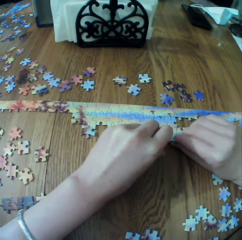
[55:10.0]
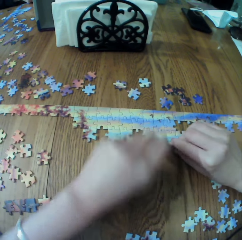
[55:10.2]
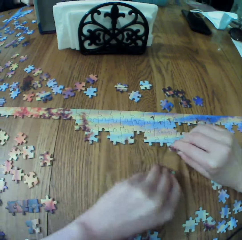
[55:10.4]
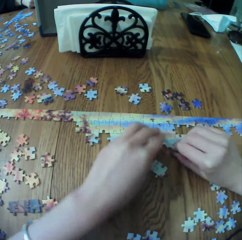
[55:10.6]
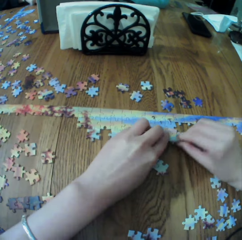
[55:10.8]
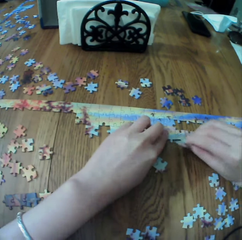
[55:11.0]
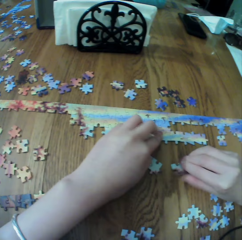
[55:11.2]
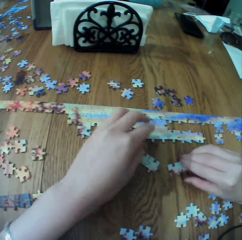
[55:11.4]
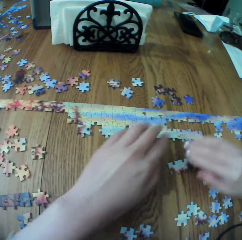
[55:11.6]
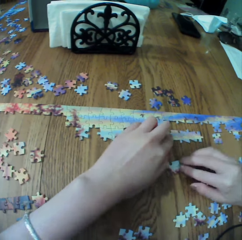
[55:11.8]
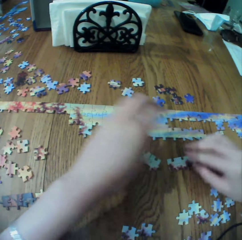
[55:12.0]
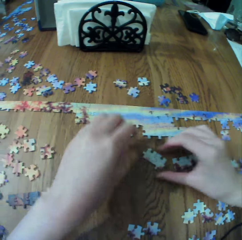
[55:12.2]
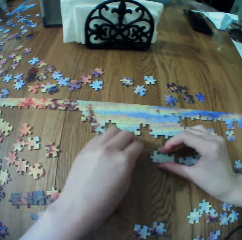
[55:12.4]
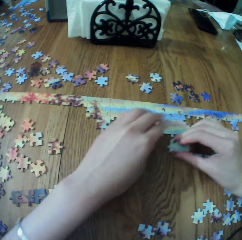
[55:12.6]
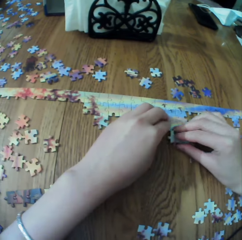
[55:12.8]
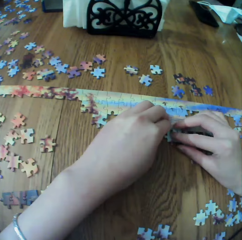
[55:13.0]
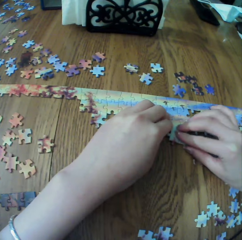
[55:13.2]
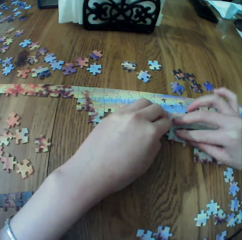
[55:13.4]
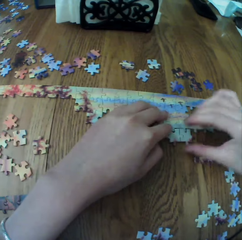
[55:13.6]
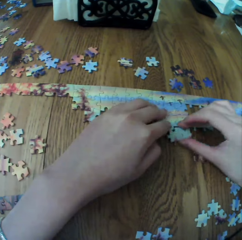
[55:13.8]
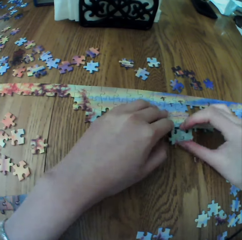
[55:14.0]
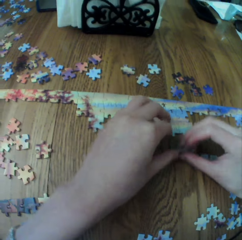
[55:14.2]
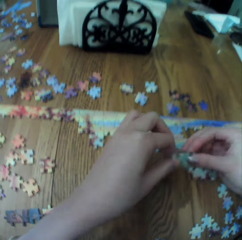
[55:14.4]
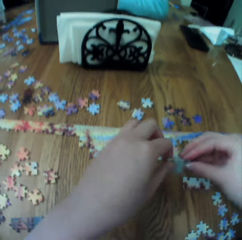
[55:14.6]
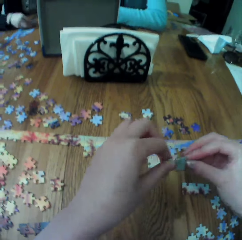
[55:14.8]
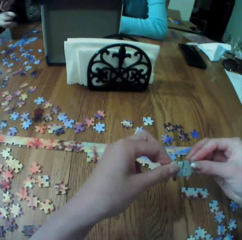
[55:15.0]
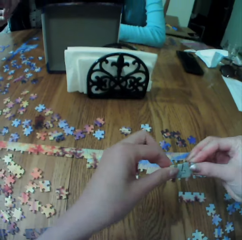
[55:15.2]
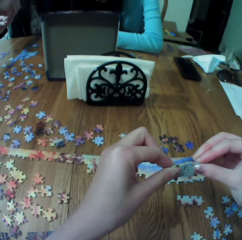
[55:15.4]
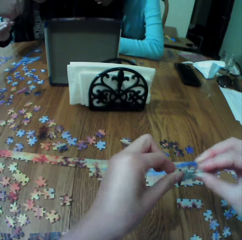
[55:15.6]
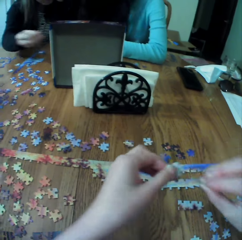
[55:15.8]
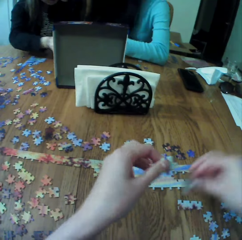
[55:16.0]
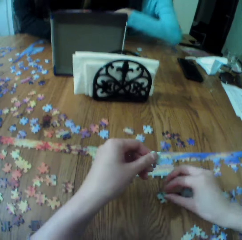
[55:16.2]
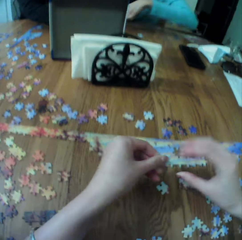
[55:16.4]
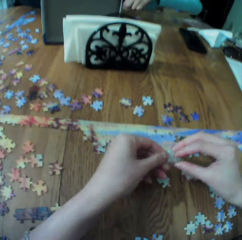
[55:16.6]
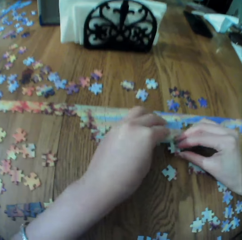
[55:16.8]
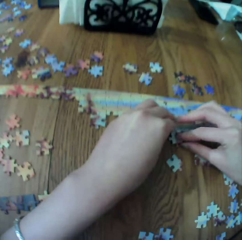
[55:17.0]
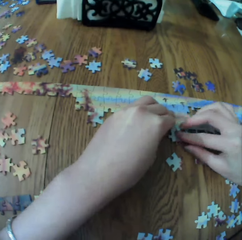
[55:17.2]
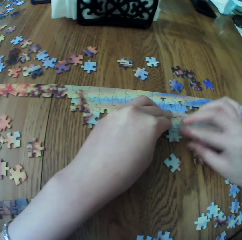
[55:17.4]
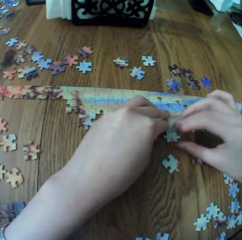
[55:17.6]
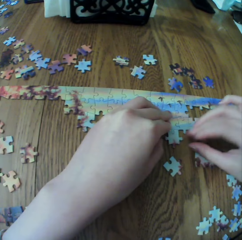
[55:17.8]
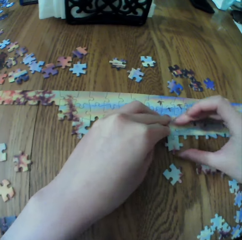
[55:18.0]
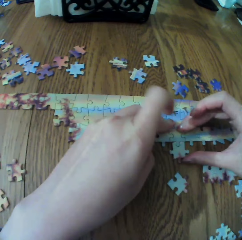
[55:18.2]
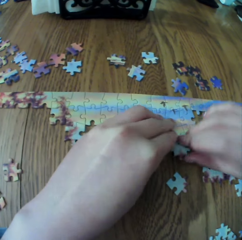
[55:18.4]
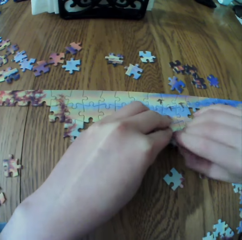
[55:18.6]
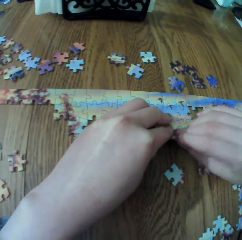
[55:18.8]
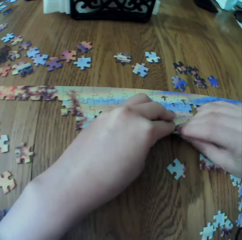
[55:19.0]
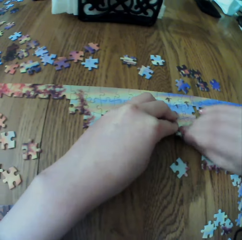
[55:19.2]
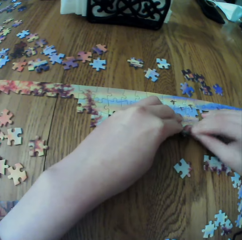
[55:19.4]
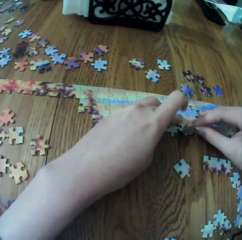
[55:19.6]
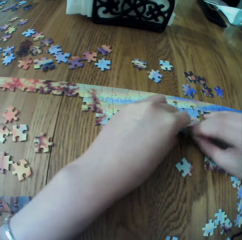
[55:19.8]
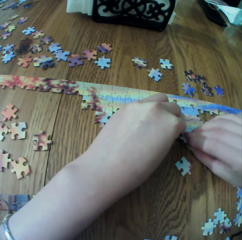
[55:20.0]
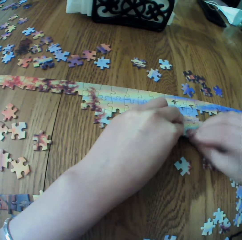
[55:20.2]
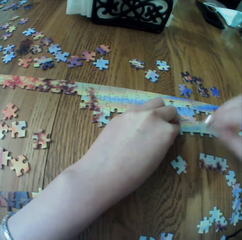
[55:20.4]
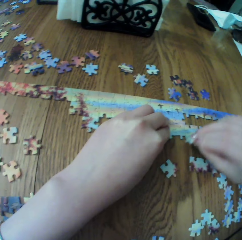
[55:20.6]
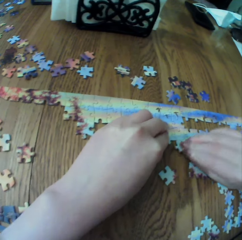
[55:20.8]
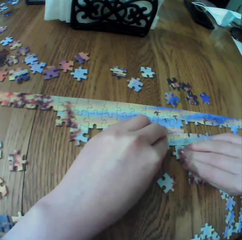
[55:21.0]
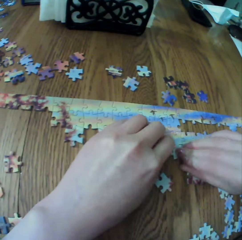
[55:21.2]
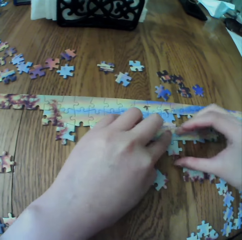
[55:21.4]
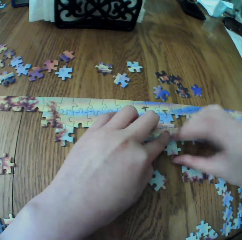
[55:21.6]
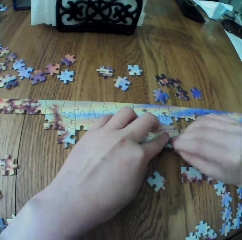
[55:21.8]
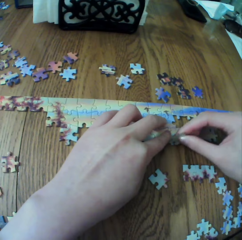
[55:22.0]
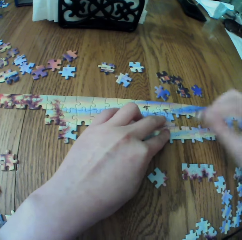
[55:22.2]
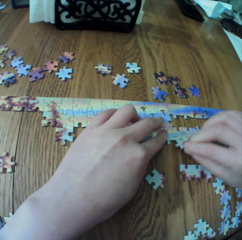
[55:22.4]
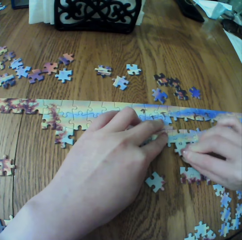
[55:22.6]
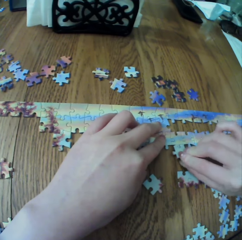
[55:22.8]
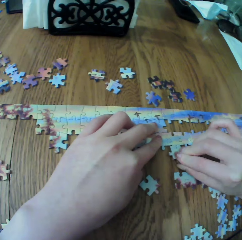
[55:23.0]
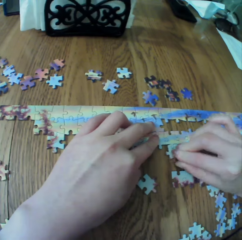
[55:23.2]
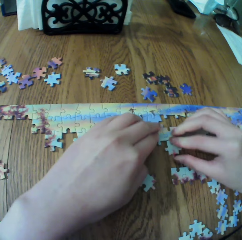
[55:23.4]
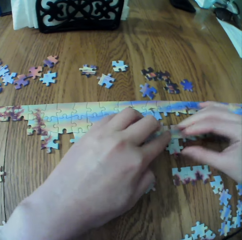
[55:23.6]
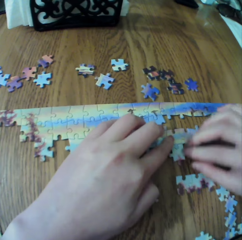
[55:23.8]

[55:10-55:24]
The camera wearer touches the puzzle. A woman places a jigsaw puzzle piece on the table and picks up a jigsaw puzzle piece. The camera wearer arranges the puzzle. They detach the pieces. They lay the piece on the table. They fit the pieces of the jigsaw puzzle. They touch the puzzle.

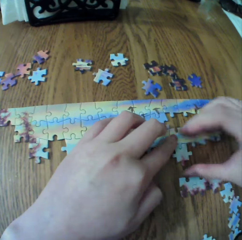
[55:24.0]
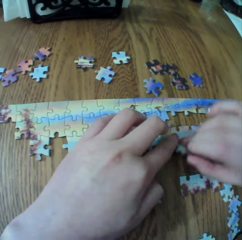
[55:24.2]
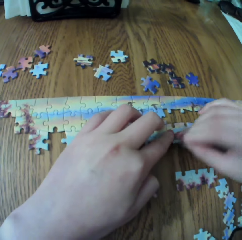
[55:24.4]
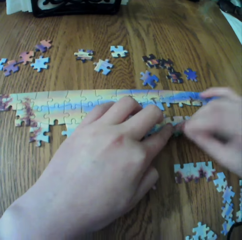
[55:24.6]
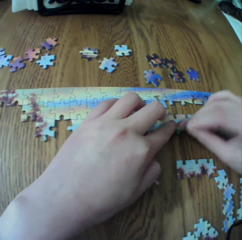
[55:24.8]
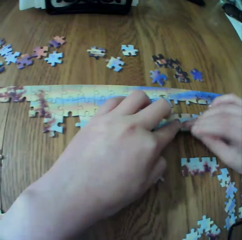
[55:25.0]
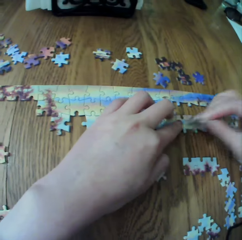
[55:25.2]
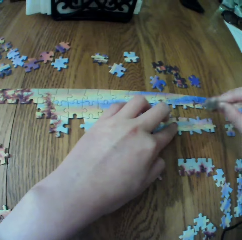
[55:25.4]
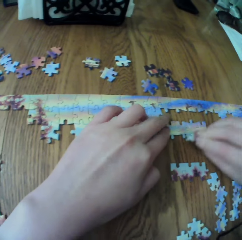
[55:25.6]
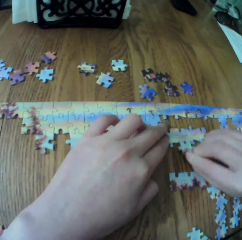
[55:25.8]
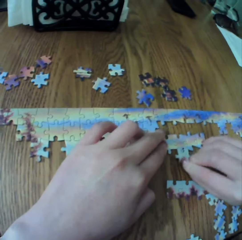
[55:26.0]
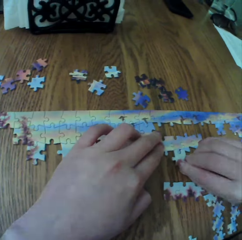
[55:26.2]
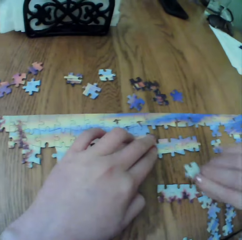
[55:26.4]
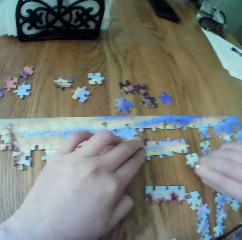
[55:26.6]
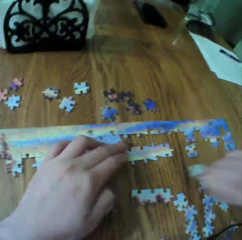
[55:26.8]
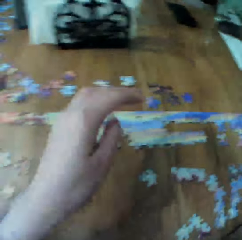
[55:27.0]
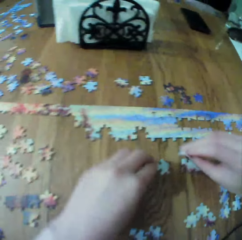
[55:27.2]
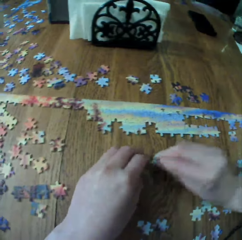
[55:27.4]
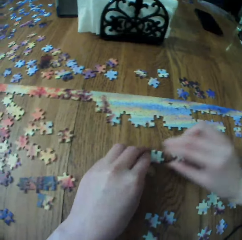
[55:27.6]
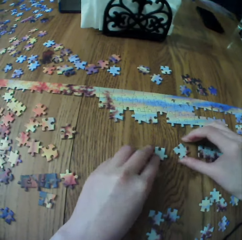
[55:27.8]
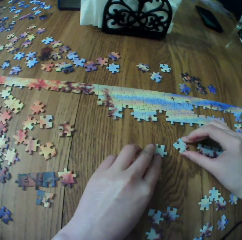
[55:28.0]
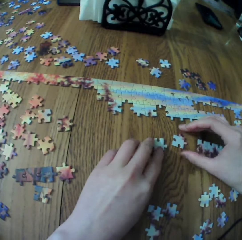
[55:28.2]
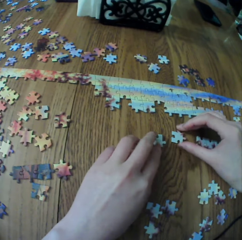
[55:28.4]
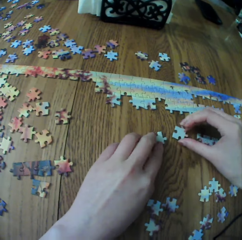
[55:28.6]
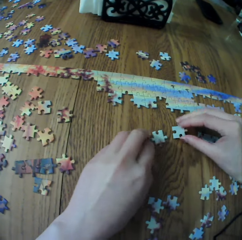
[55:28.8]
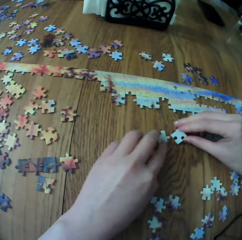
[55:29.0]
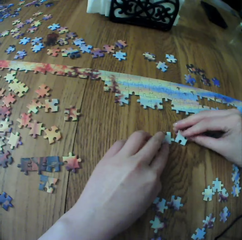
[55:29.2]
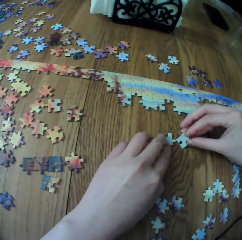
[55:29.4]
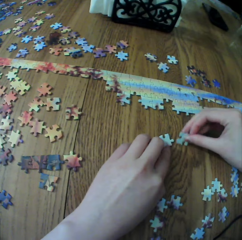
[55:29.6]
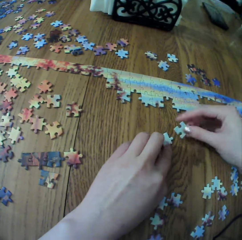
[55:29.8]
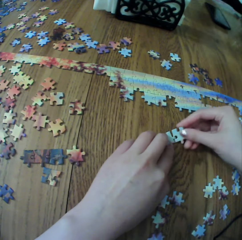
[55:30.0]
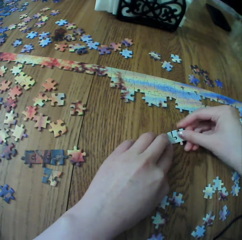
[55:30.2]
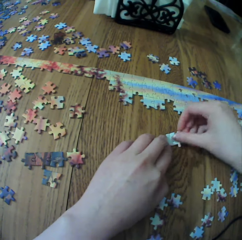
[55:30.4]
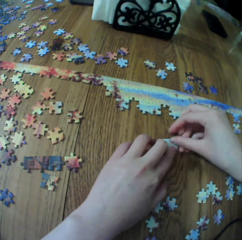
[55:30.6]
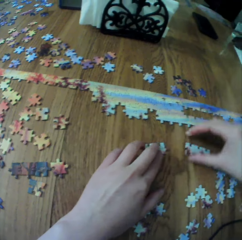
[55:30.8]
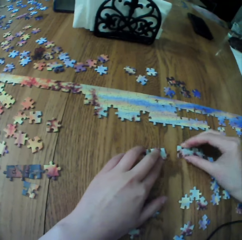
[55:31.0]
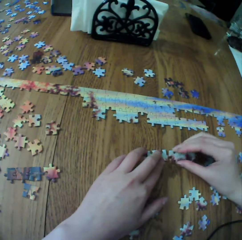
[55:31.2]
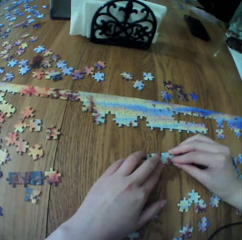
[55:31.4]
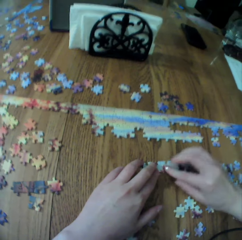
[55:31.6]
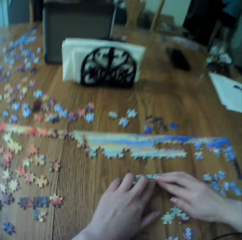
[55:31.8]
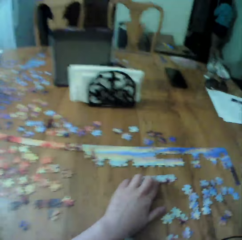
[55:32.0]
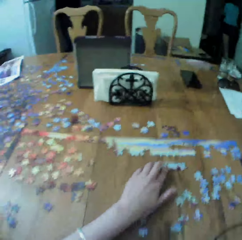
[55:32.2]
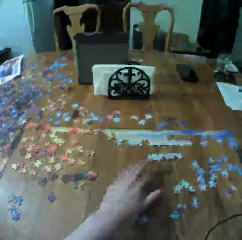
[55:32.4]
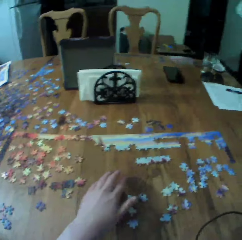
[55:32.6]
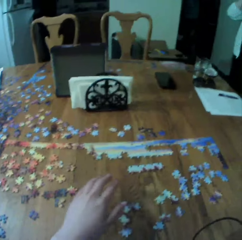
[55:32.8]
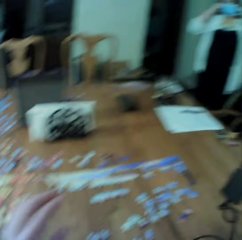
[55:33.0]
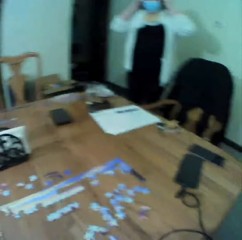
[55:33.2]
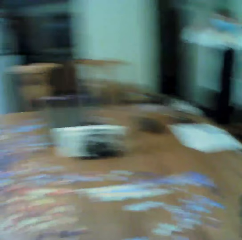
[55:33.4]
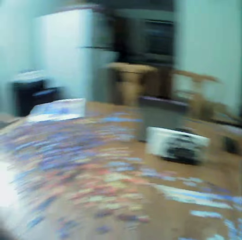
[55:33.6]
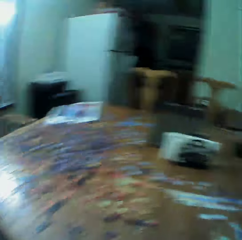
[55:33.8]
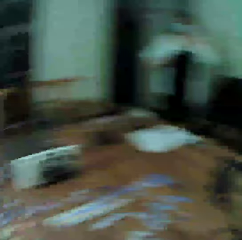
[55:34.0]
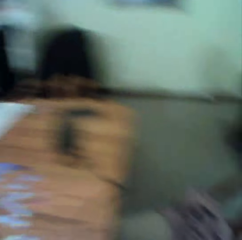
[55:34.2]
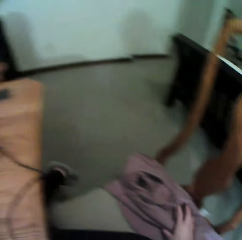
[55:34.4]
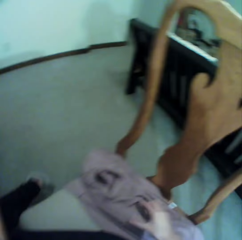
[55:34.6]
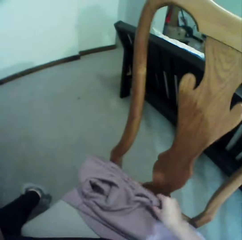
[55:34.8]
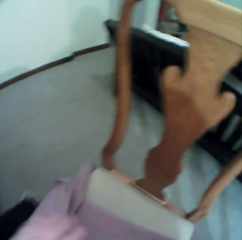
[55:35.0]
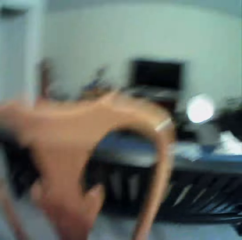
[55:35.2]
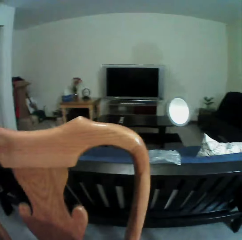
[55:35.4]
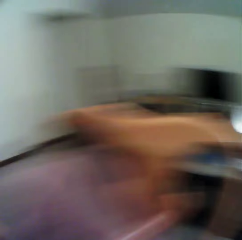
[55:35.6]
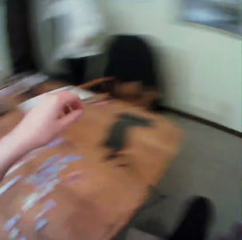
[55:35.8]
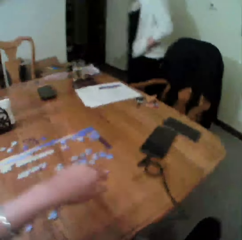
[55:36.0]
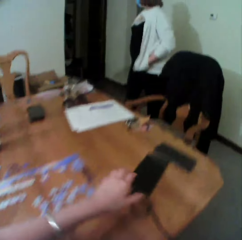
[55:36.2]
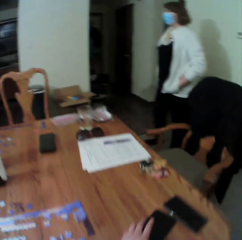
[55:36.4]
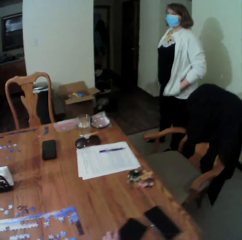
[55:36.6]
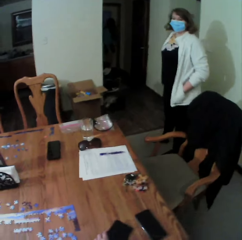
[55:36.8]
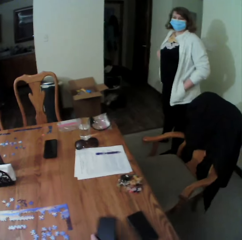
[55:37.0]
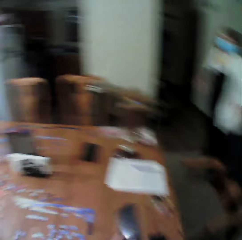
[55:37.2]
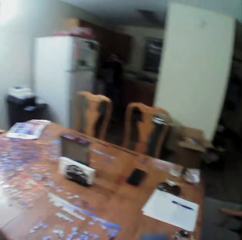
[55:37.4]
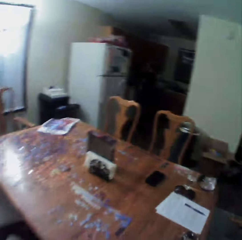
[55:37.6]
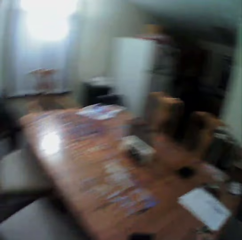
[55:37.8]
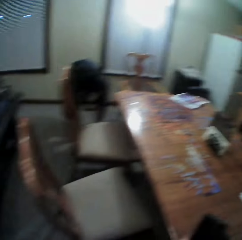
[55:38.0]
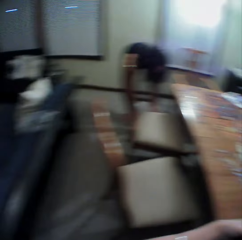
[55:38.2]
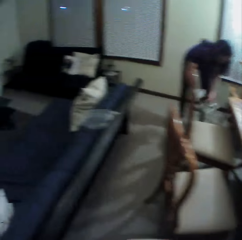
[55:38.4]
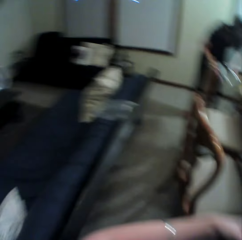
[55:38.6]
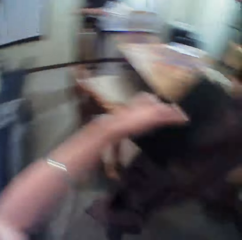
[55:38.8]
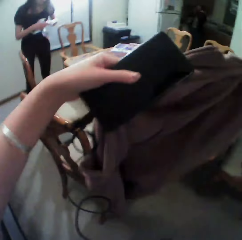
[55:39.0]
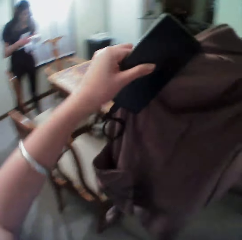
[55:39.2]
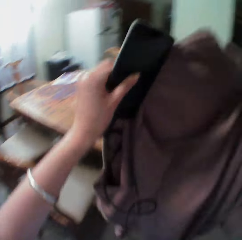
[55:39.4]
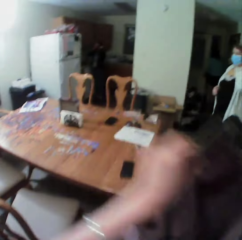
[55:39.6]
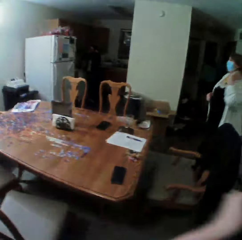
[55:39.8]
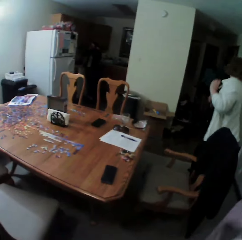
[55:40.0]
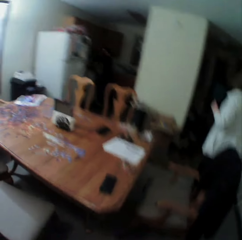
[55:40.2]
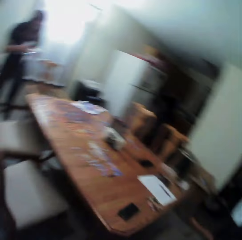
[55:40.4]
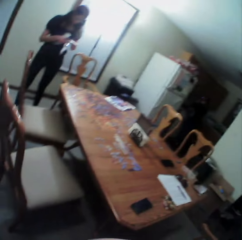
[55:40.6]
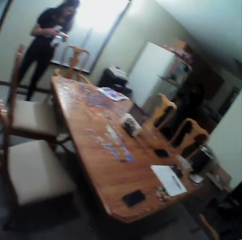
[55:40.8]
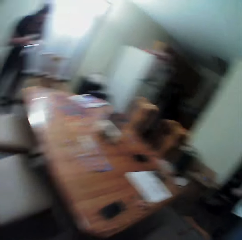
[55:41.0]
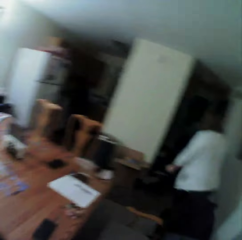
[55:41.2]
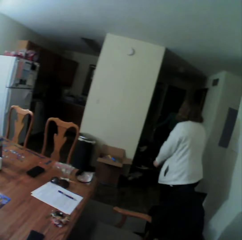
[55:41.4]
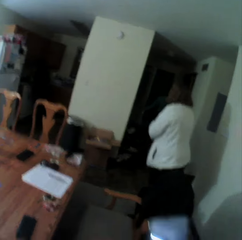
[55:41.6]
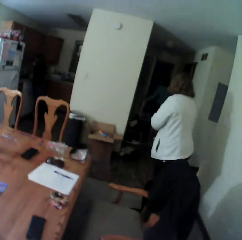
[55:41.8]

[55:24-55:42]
The camera wearer arranges the puzzle. They touch the puzzle. They look around. They pick the cloth on the chair. They turn around. A woman stands in the room. The camera wearer picks the phone on the table. They touch the phone. Another woman picks something on the floor. The camera wearer holds the phone and cloth. They look around.
